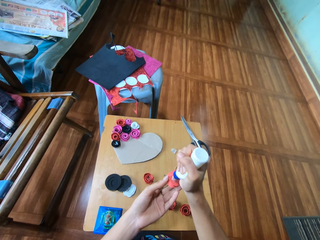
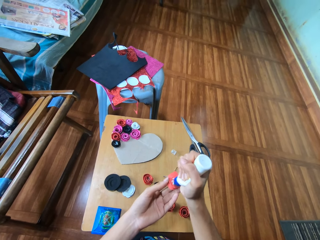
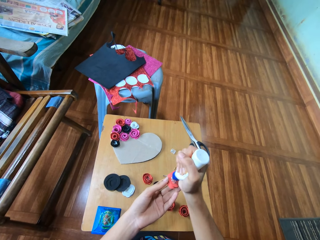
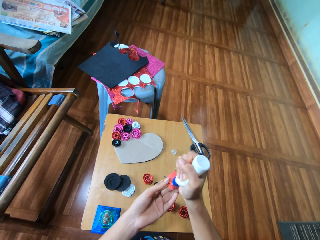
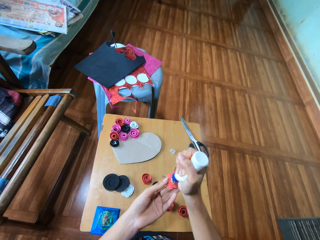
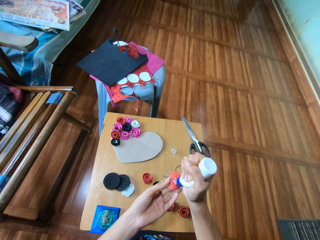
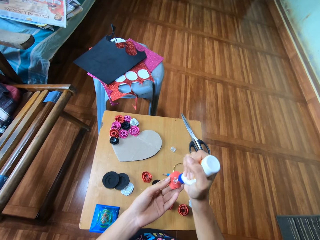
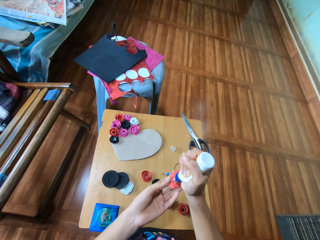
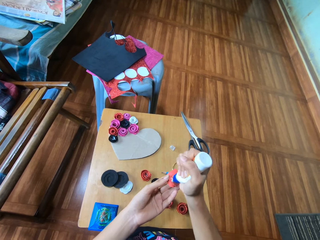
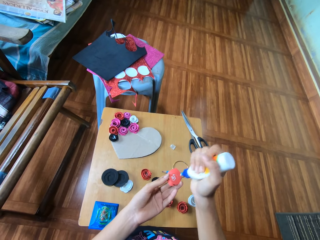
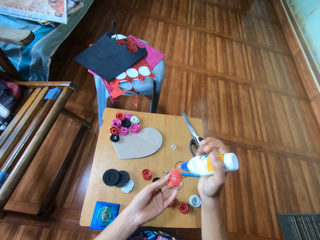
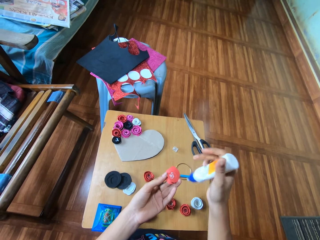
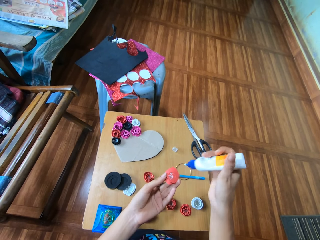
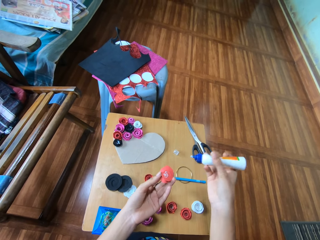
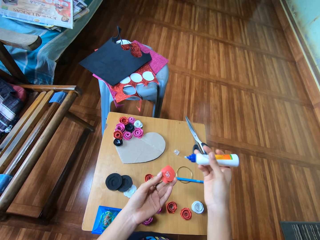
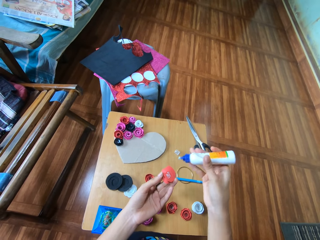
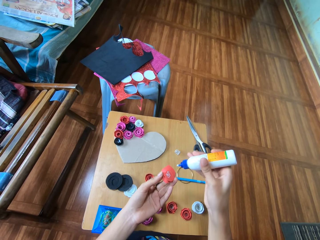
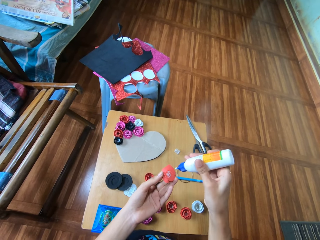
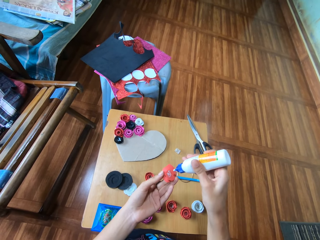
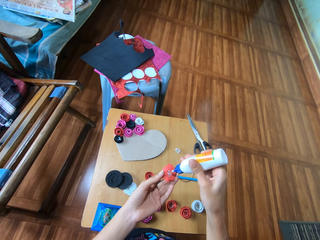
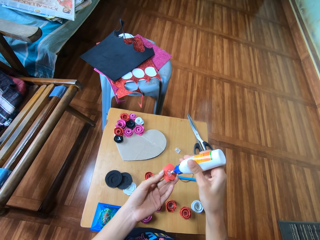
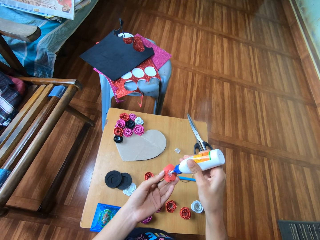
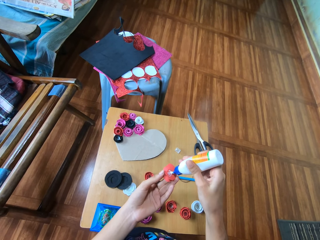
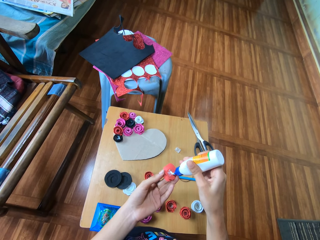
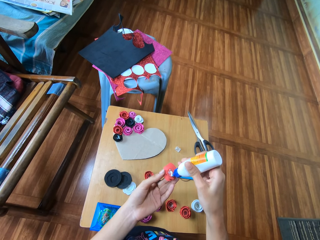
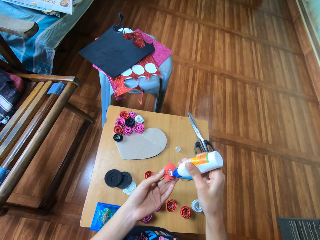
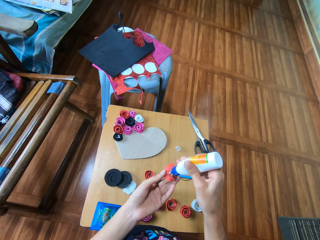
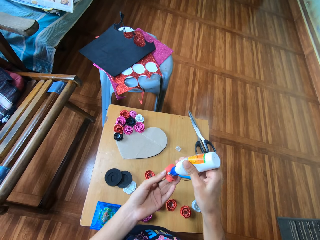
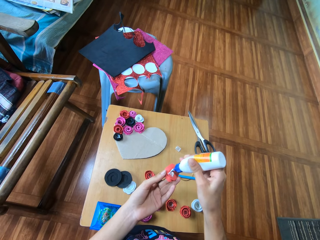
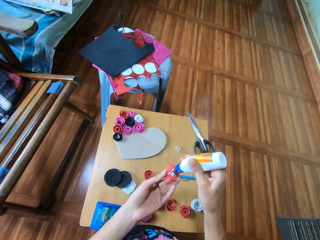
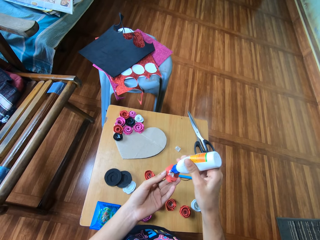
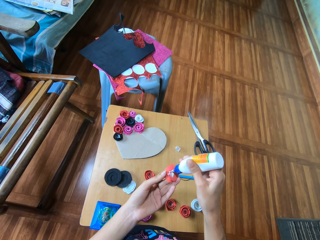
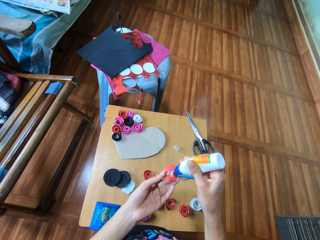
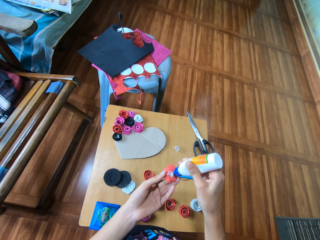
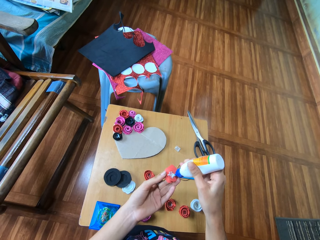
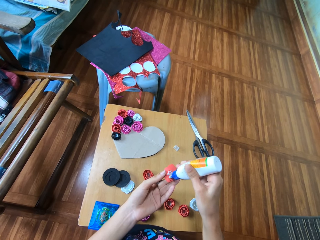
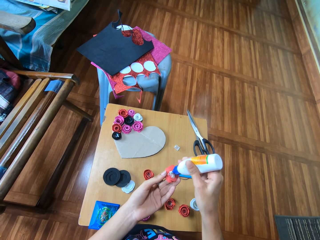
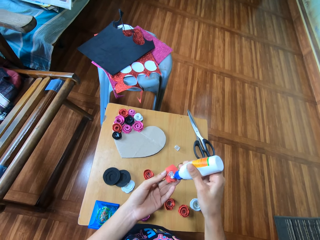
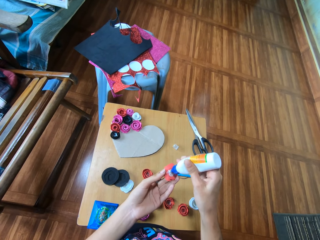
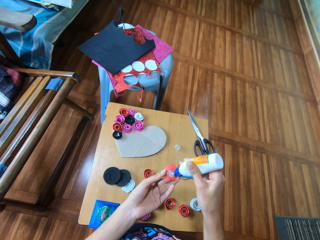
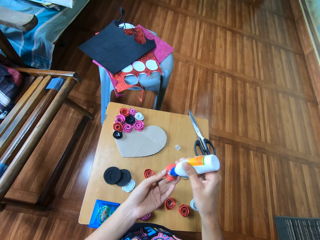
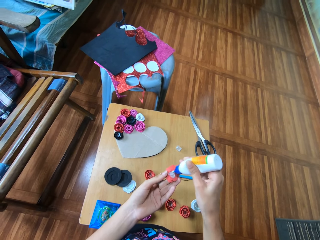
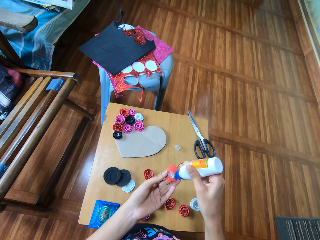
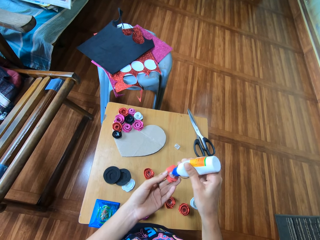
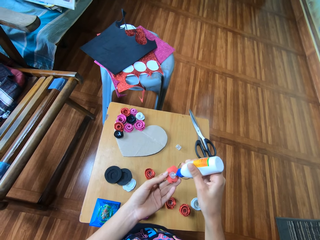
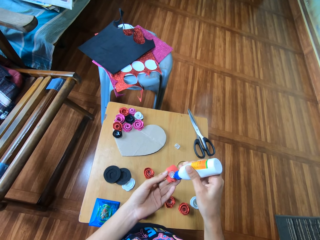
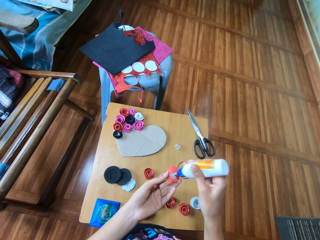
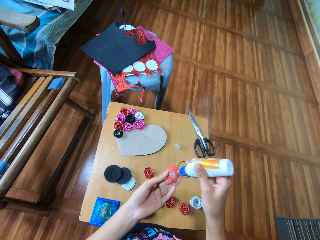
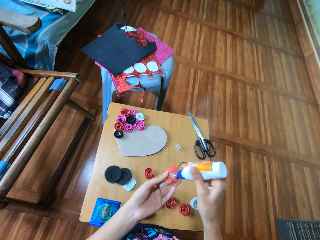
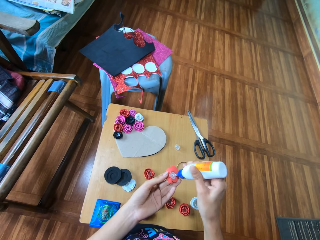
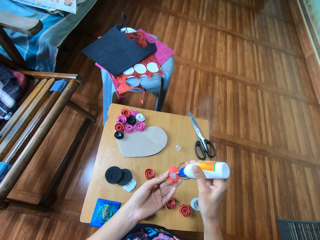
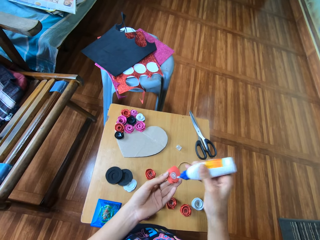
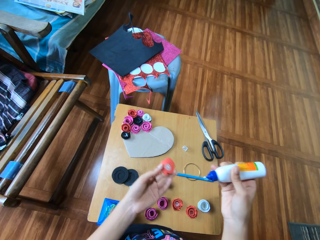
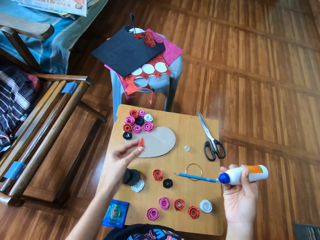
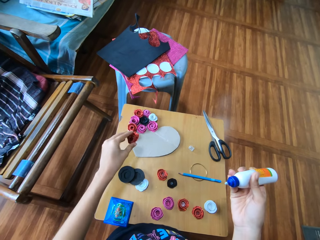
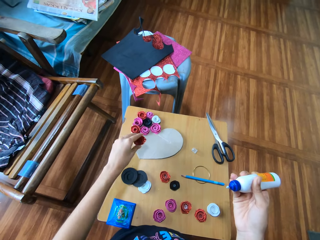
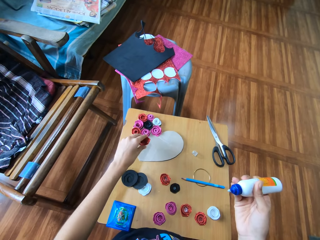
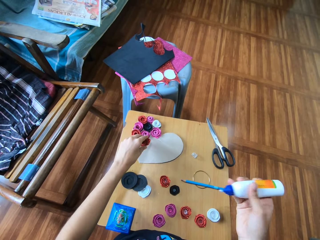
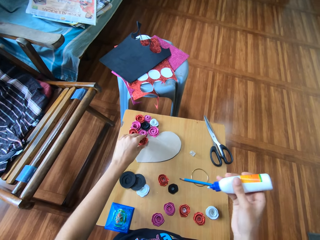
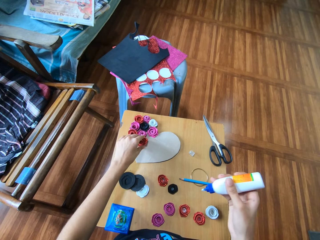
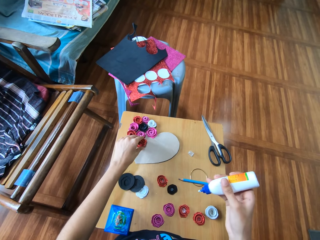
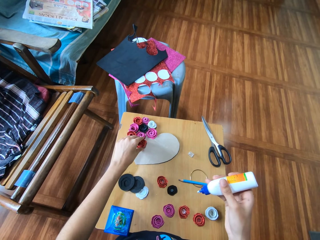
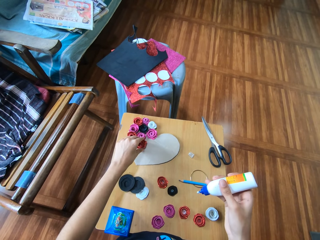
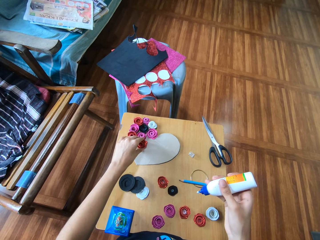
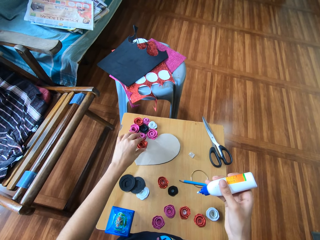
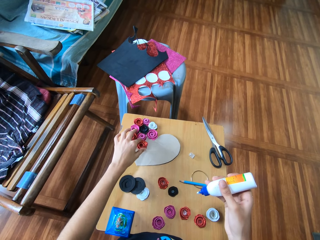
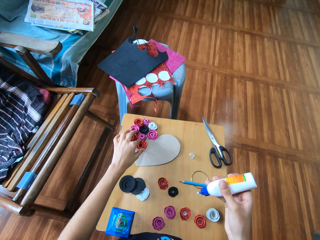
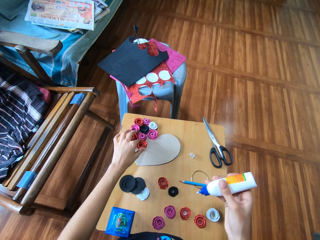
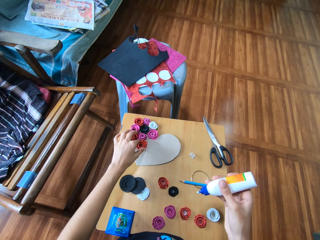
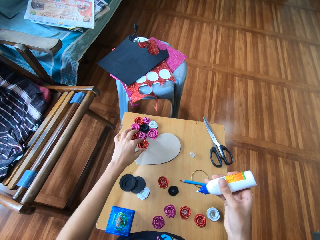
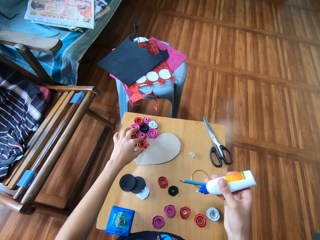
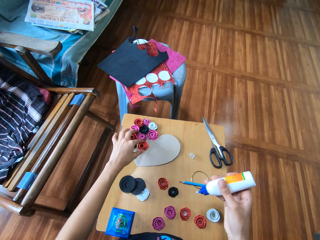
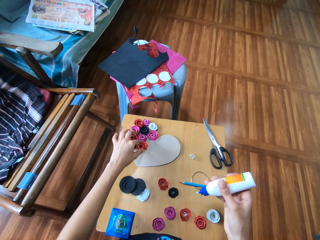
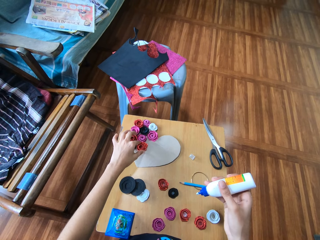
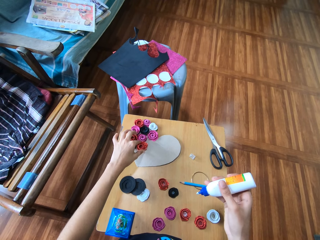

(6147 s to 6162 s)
The camera wearer places the glued cardboard on the manila paper.

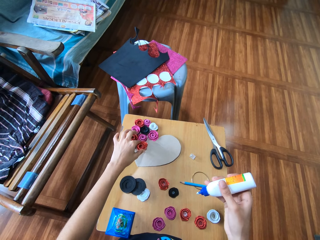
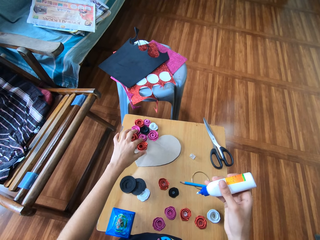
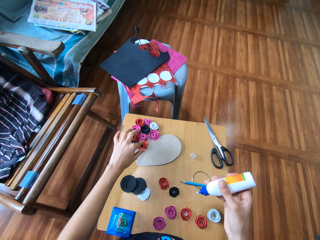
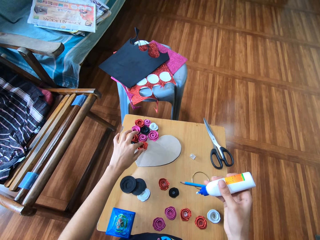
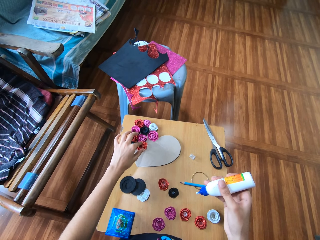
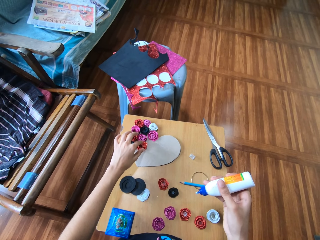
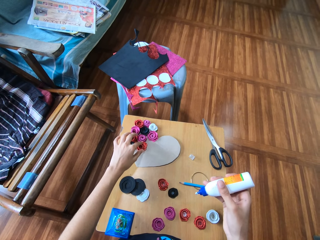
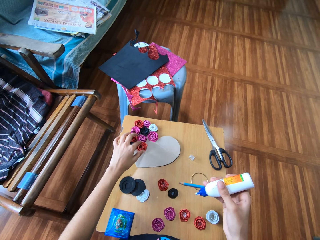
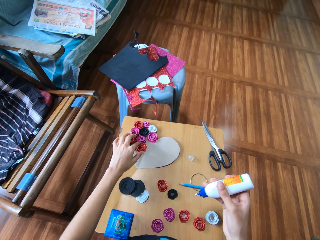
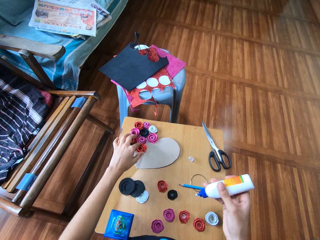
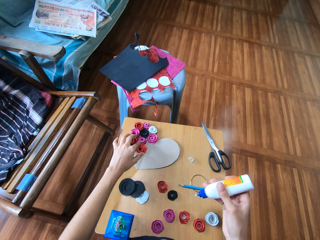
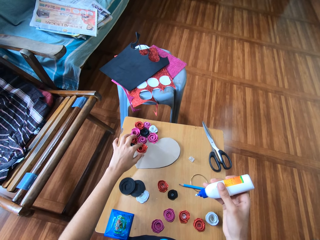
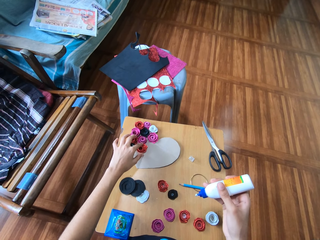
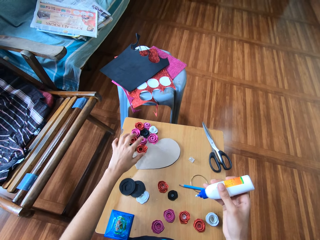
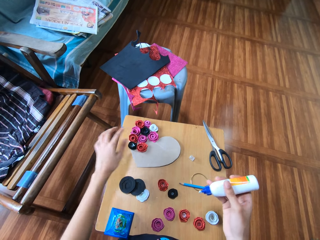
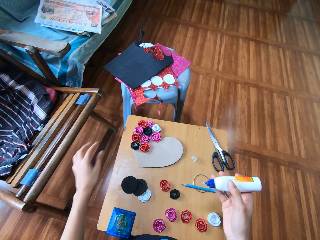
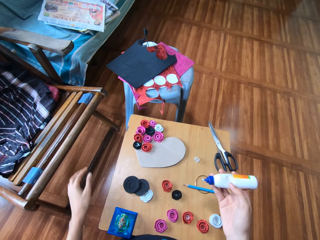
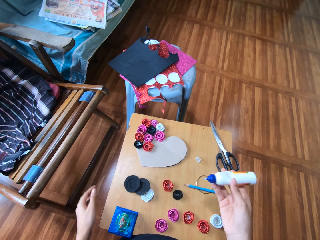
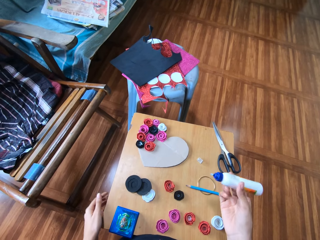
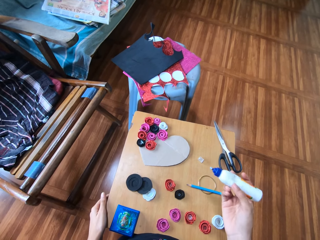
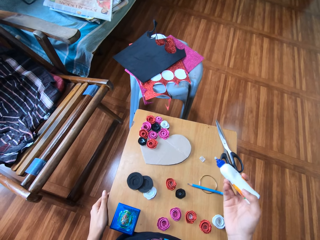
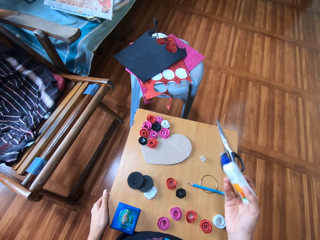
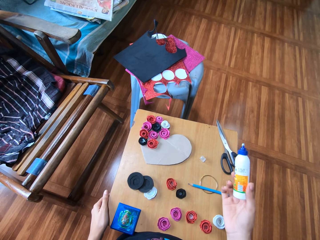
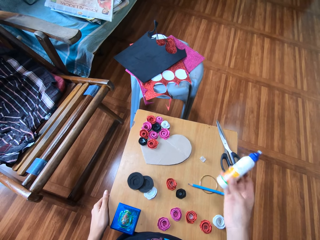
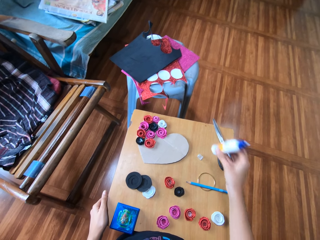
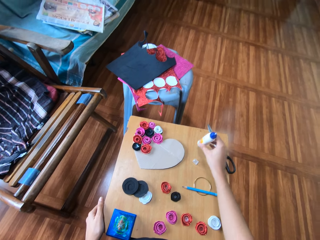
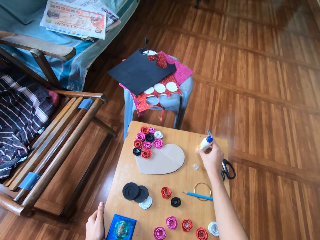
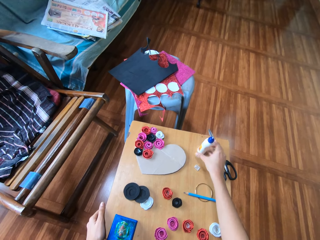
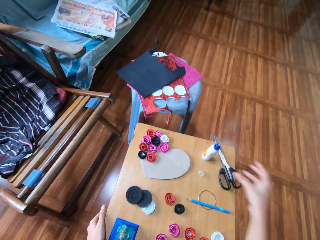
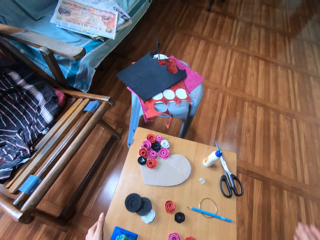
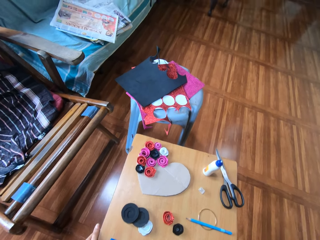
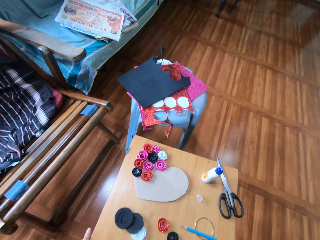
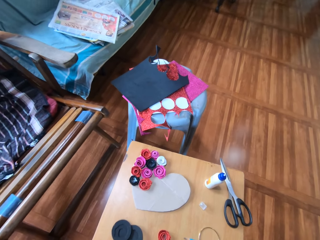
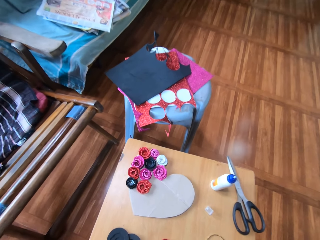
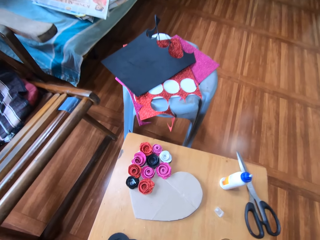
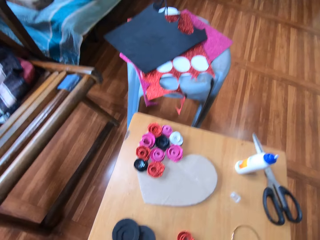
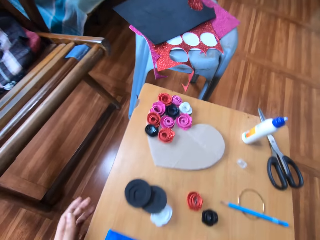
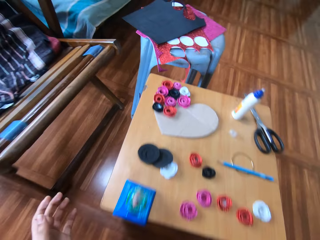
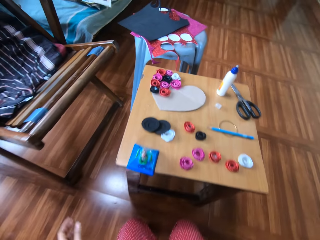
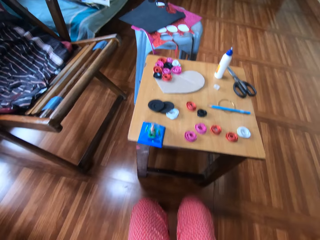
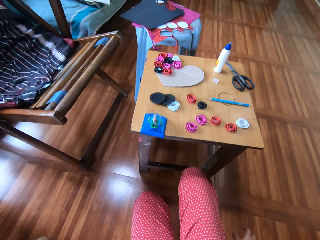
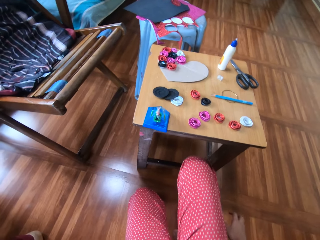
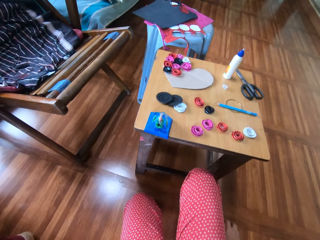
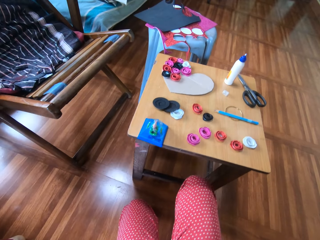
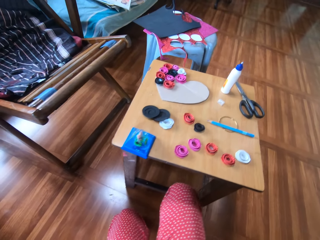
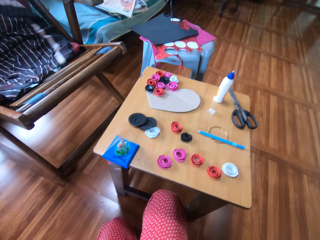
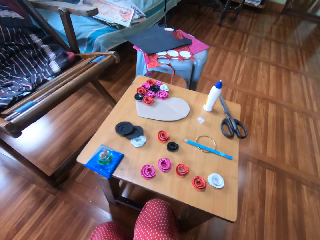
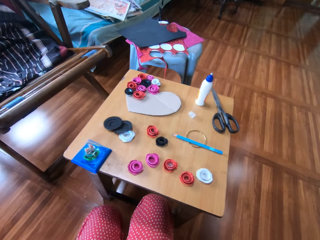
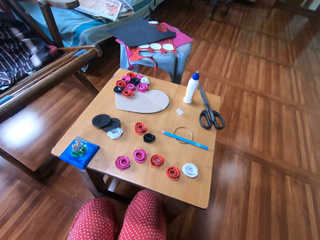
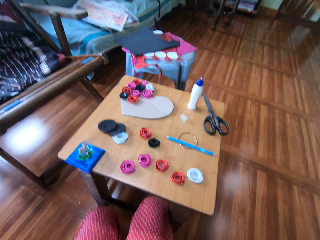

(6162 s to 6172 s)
The camera wearer drops the paper flower on a cardboard on the table with the left hand. They touch the edge of the table with the left hand. They drop the glue on the table. They squat down and put the right leg on the table stand.
